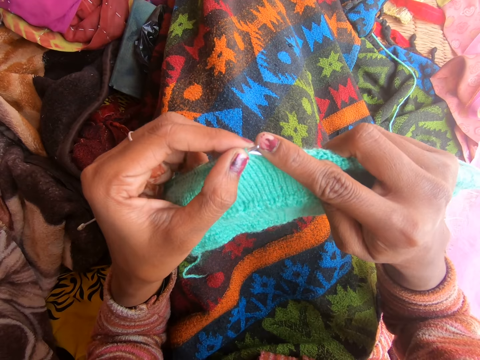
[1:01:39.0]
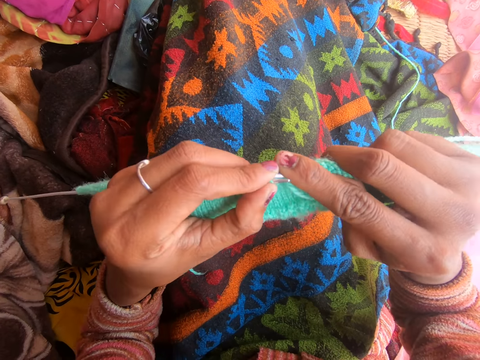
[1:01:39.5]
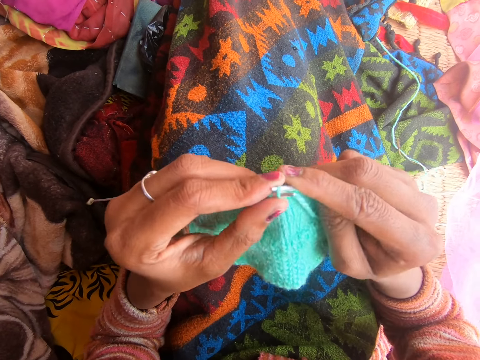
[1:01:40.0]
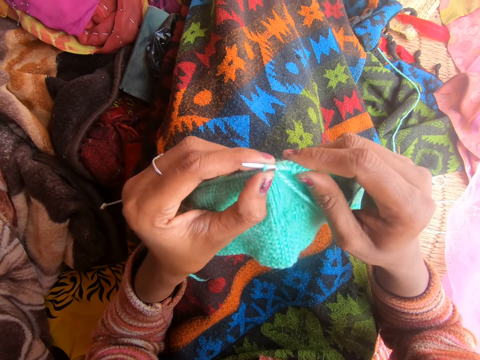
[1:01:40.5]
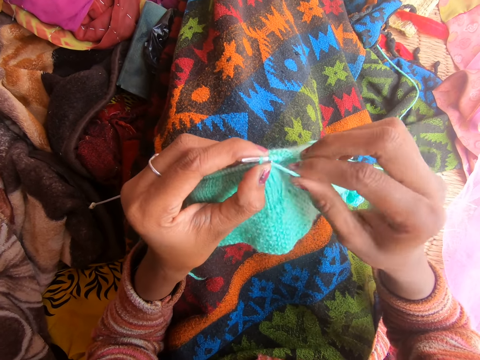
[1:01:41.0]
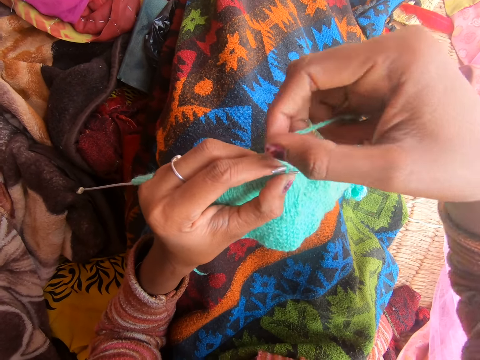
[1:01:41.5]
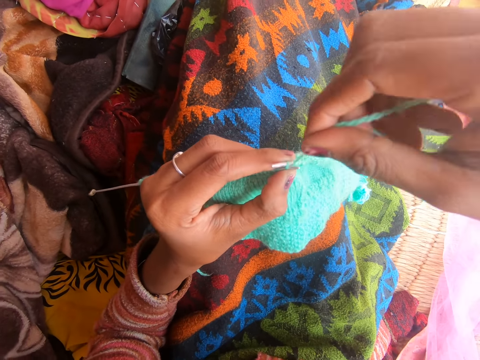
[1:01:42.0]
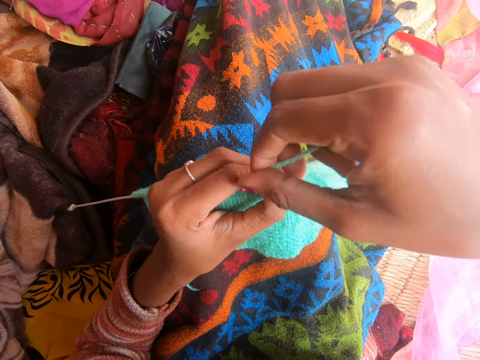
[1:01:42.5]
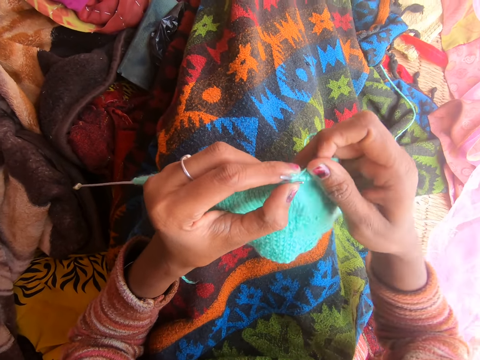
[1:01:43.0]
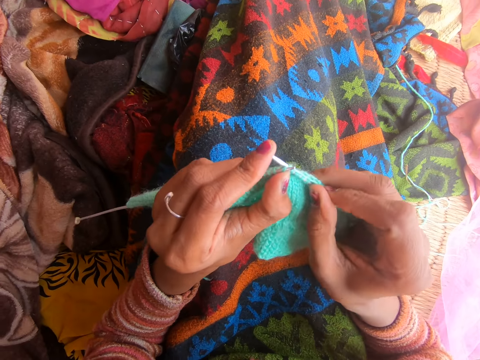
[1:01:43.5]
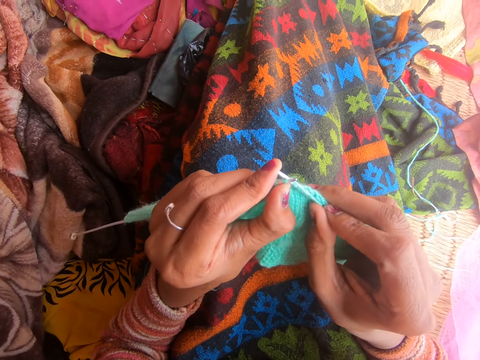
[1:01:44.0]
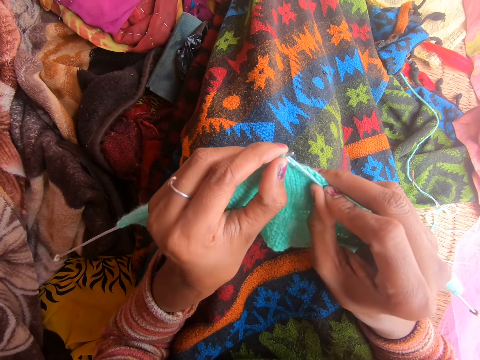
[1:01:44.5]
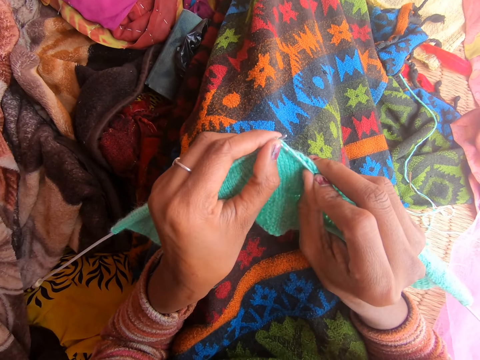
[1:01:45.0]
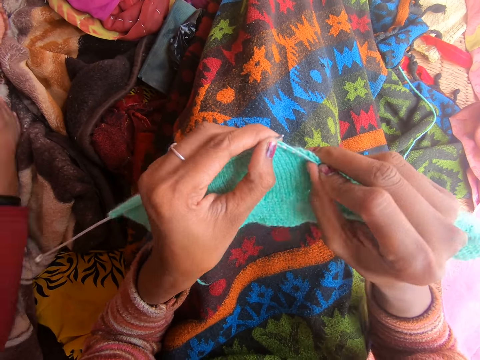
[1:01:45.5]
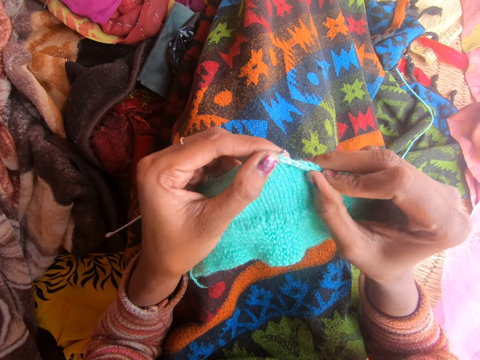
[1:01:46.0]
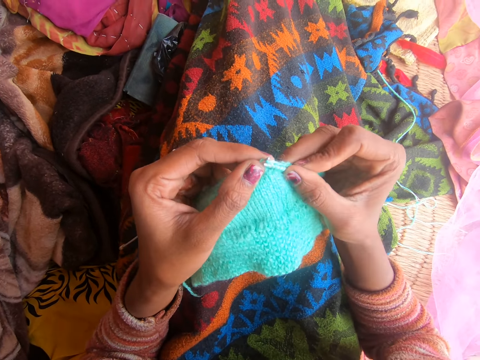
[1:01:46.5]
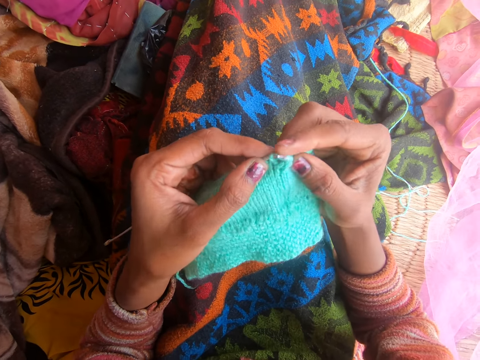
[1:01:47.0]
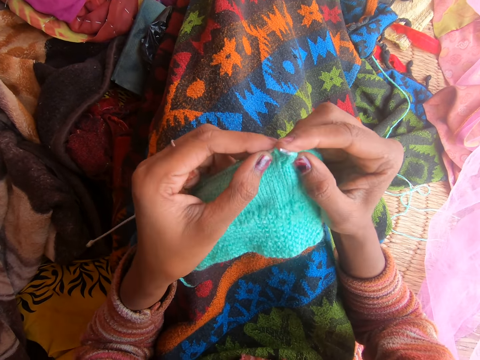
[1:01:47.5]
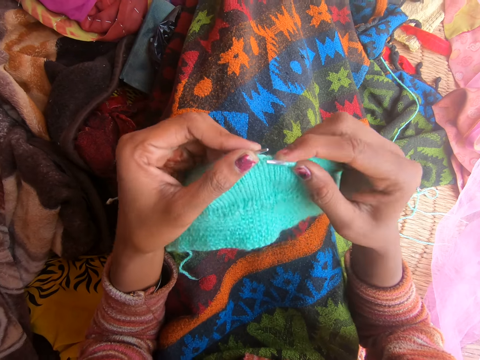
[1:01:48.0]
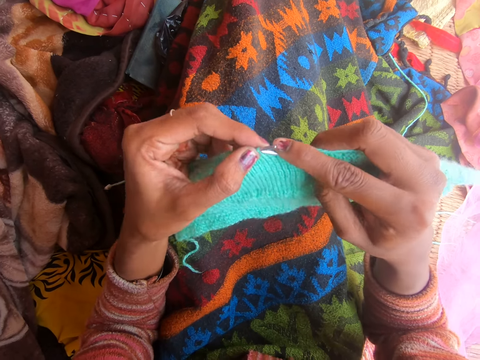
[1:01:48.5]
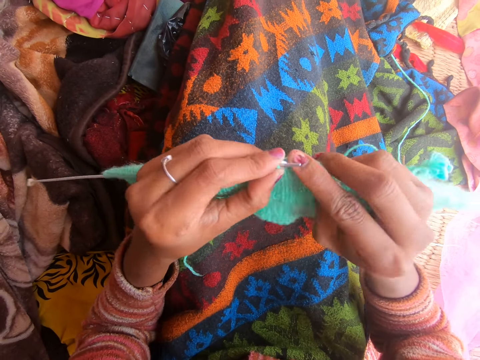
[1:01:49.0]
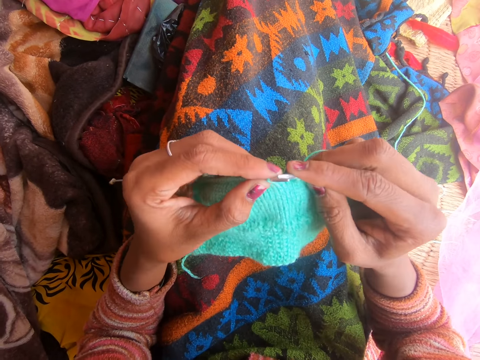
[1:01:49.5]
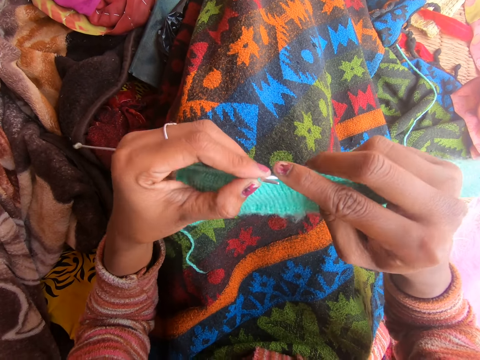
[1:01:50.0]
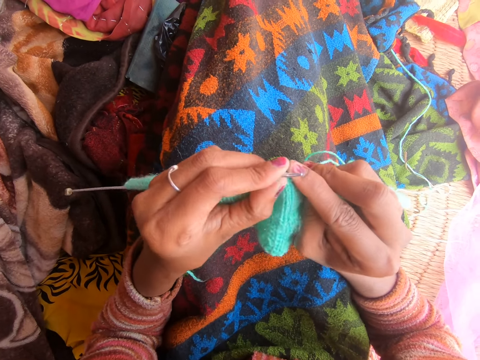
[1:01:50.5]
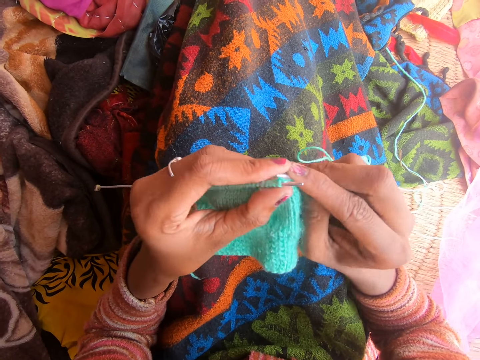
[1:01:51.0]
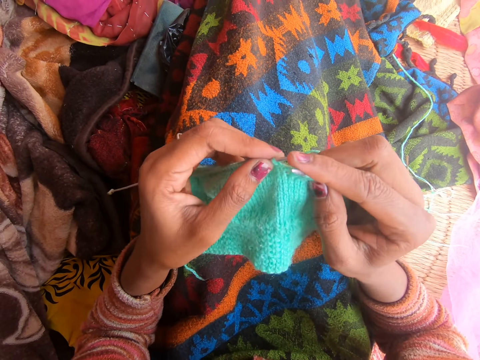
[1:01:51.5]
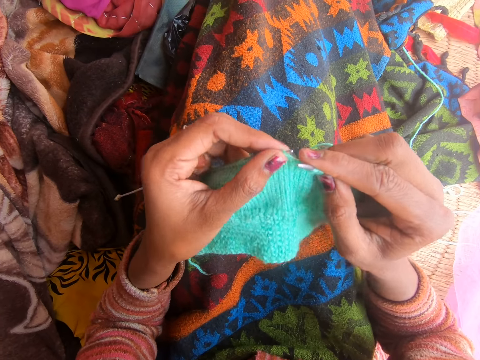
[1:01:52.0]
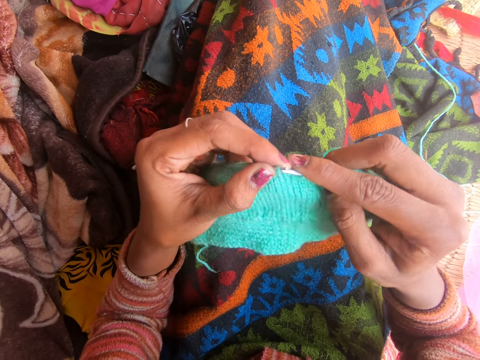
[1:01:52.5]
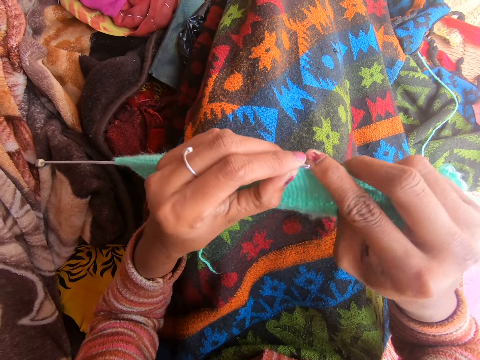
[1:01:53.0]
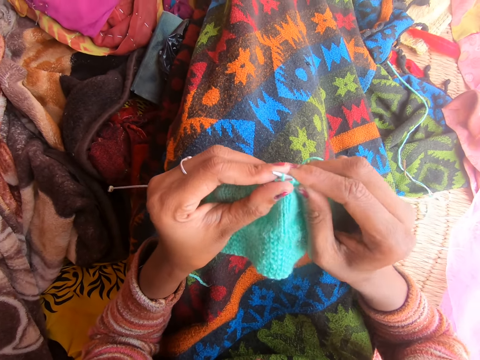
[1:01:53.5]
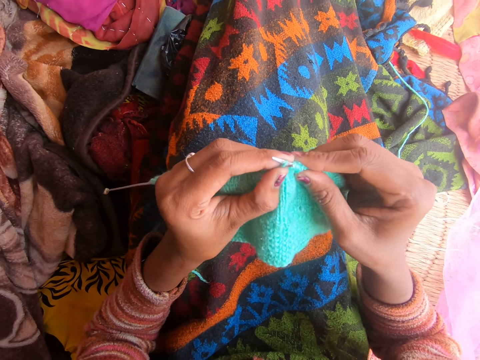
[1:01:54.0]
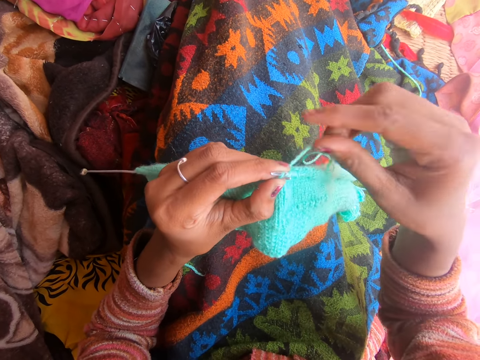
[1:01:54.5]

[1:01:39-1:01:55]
The camera wearer talks to the person. The person moves his right hand and talks to the camera wearer. The camera wearer talks to the person.

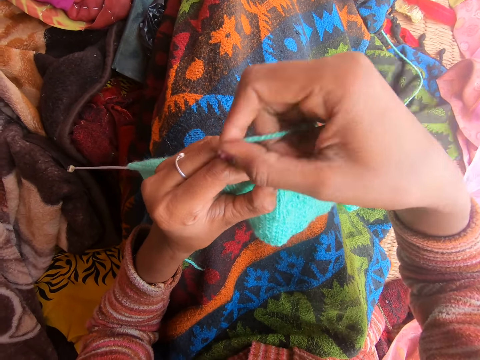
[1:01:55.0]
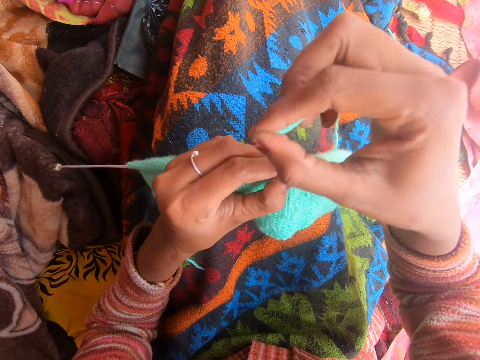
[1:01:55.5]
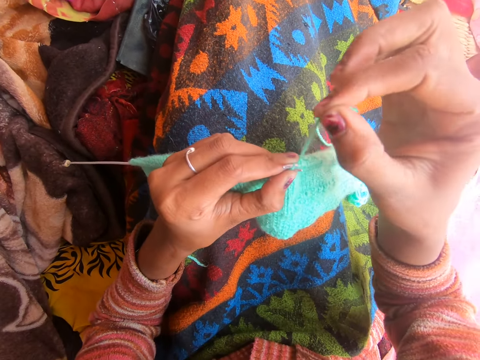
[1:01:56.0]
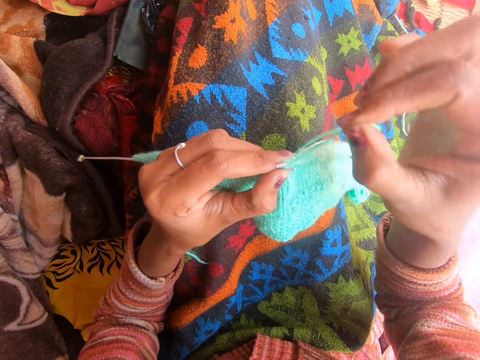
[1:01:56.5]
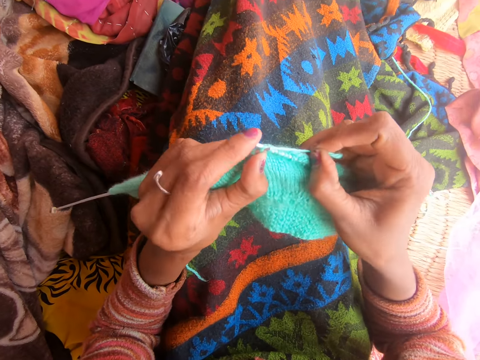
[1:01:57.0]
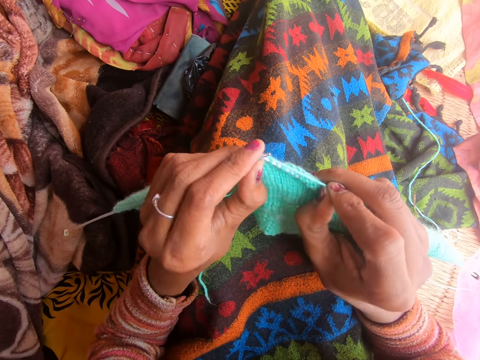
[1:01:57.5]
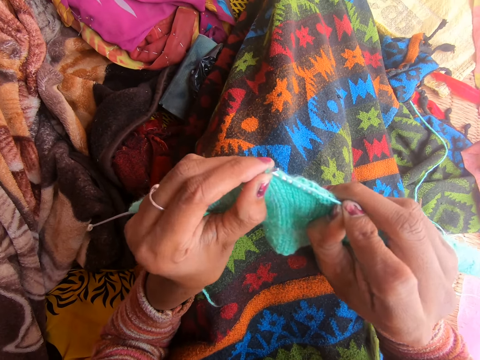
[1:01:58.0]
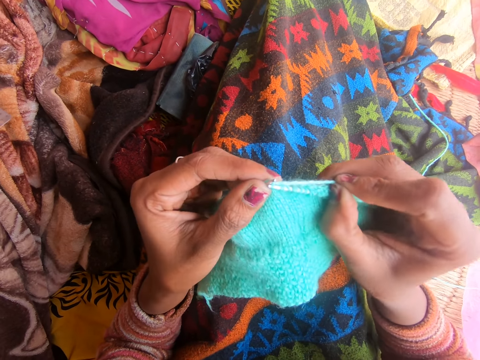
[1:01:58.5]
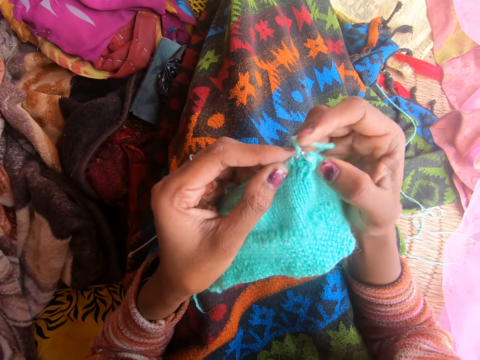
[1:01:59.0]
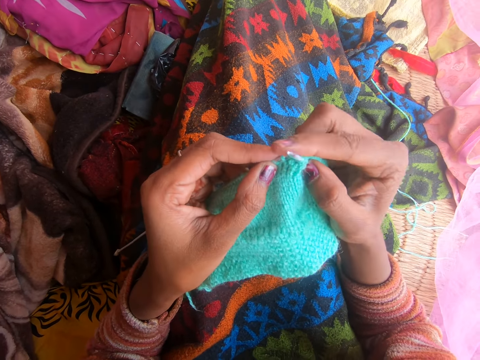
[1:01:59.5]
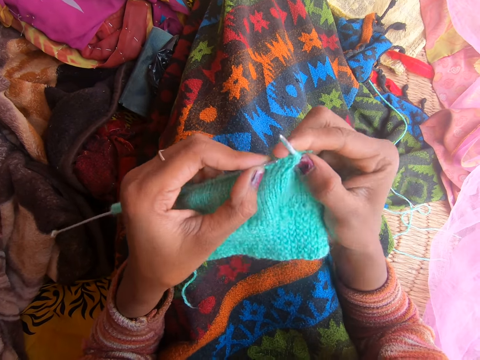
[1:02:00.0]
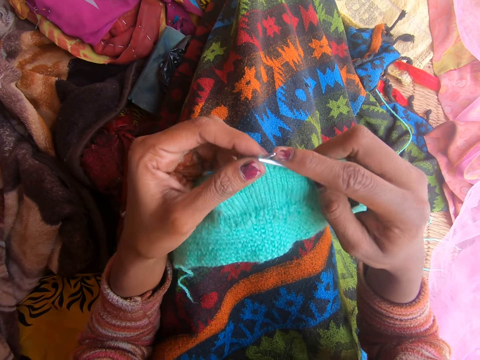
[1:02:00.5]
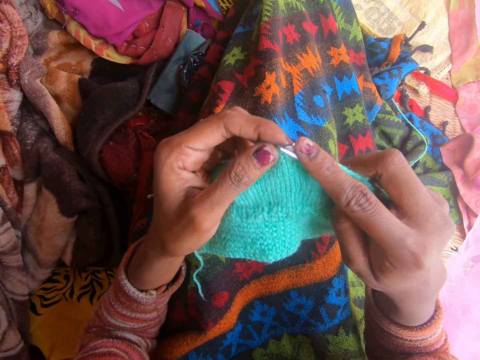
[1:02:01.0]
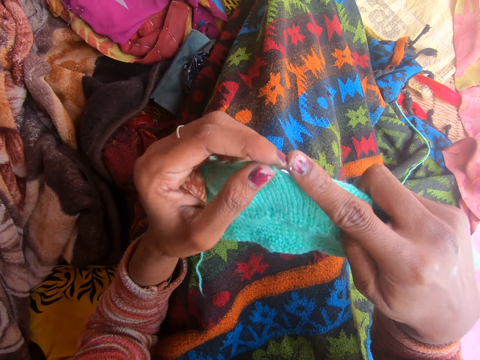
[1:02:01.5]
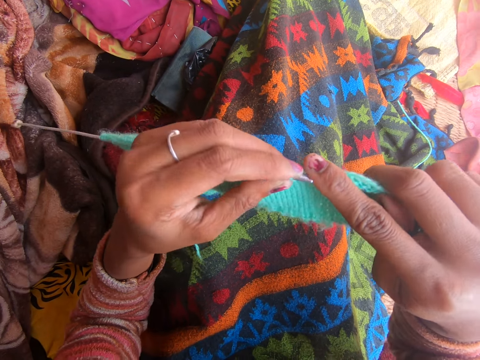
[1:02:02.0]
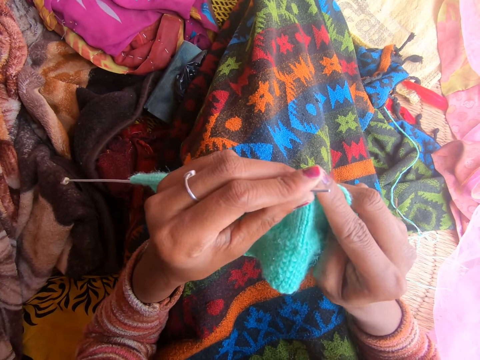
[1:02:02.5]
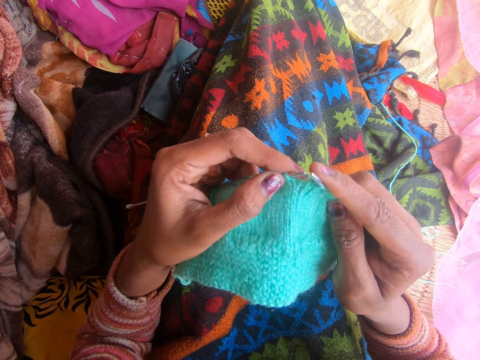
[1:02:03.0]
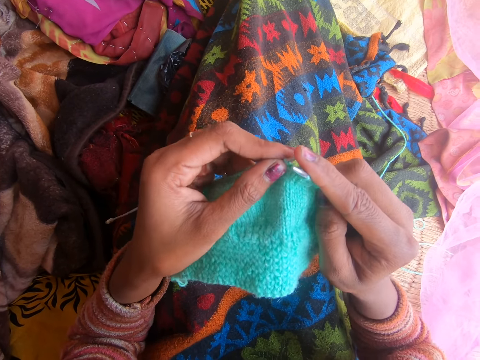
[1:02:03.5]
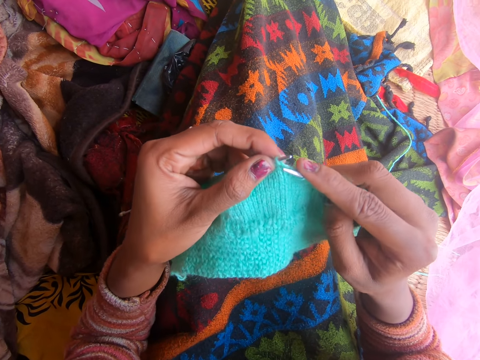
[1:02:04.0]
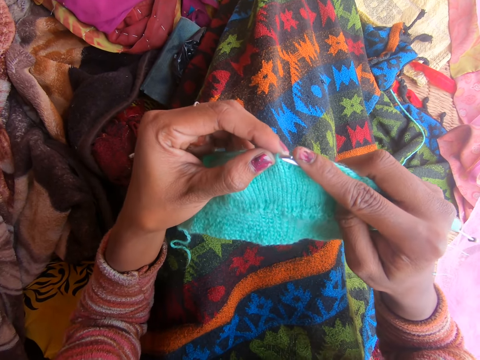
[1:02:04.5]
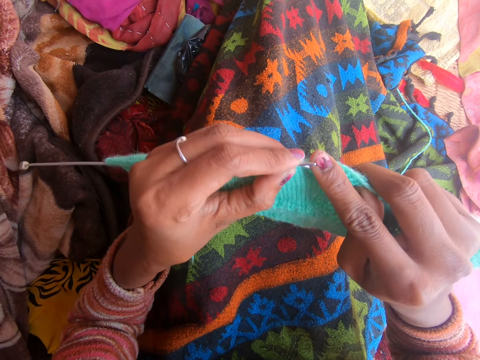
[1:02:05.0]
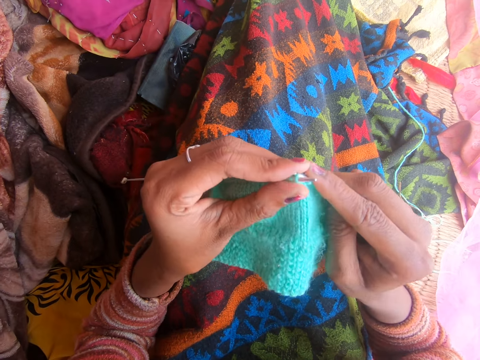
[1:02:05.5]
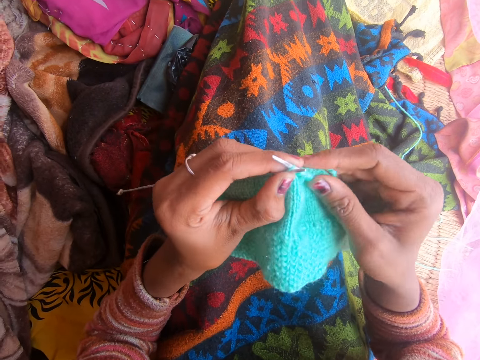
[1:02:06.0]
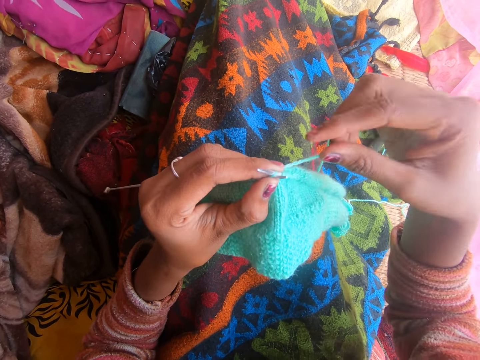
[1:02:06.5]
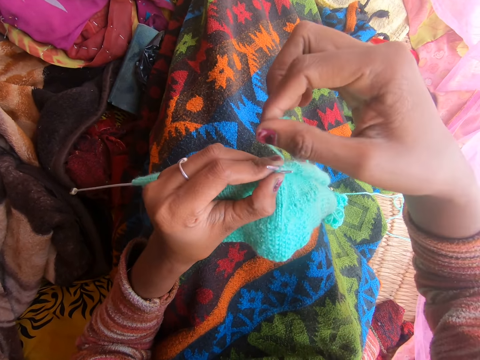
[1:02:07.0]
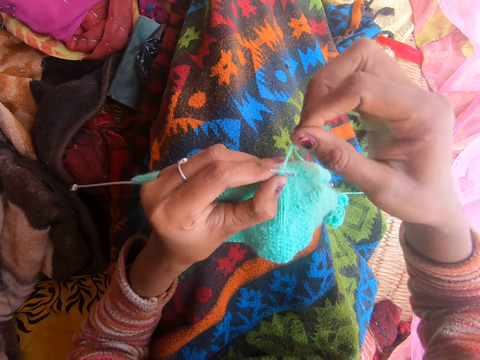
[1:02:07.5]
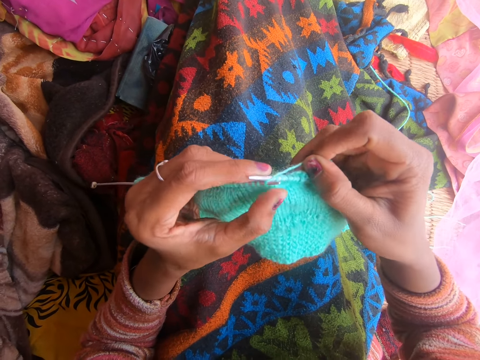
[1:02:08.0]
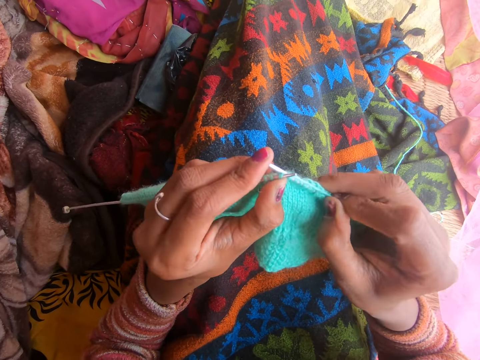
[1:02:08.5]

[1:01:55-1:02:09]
The person talks to the camera wearer. The camera wearer talks to the person. The person talks to the camera wearer.
